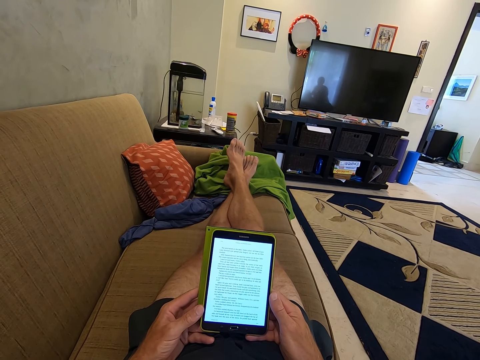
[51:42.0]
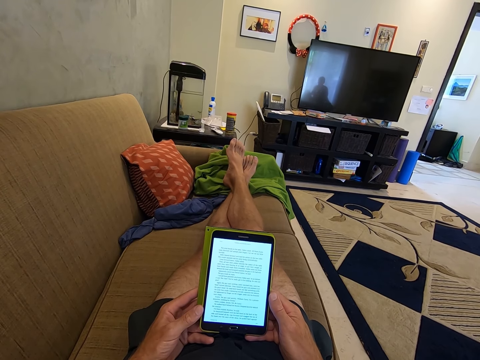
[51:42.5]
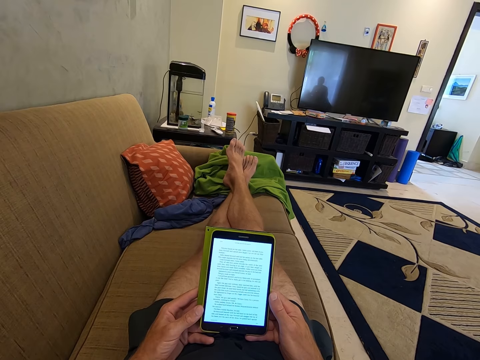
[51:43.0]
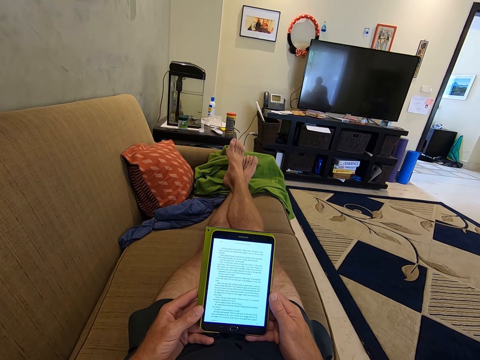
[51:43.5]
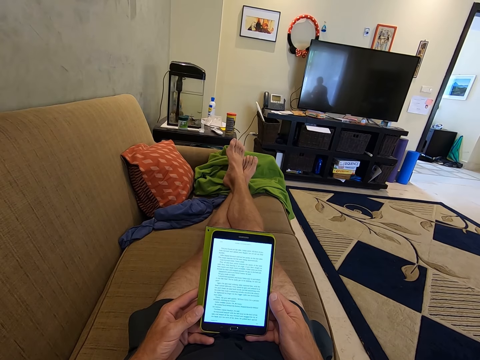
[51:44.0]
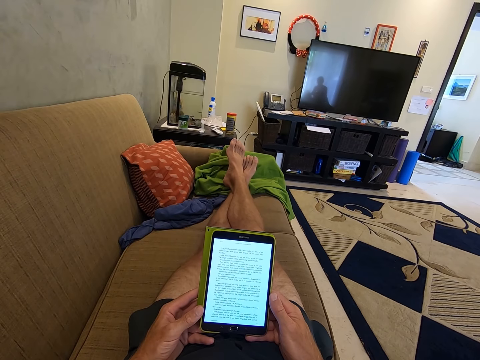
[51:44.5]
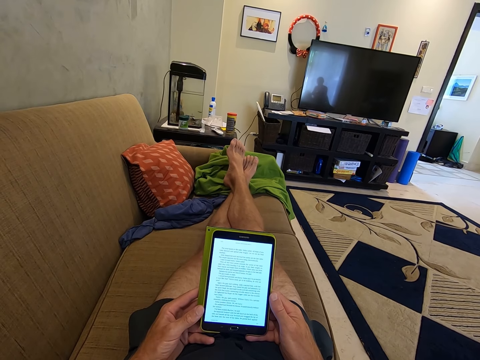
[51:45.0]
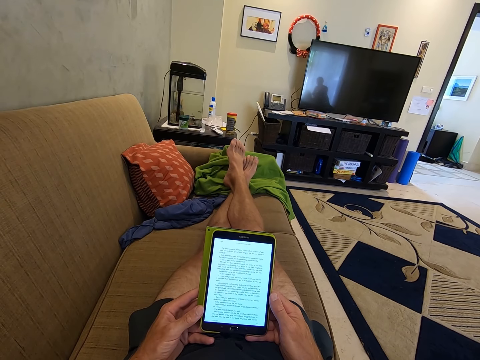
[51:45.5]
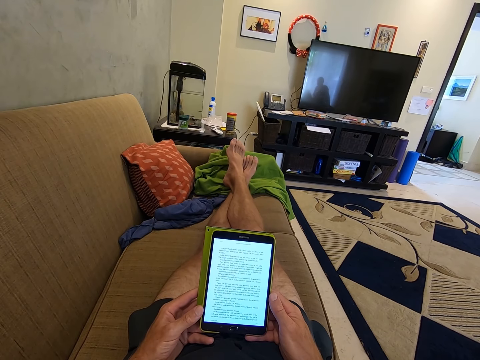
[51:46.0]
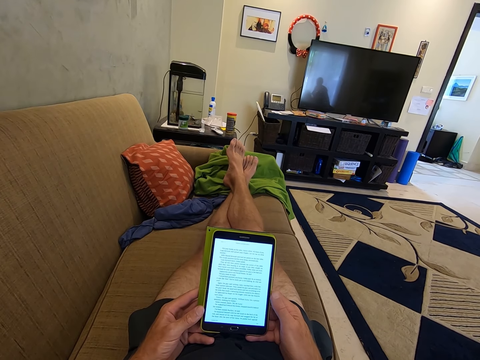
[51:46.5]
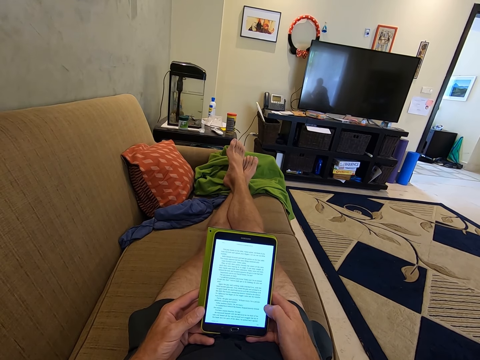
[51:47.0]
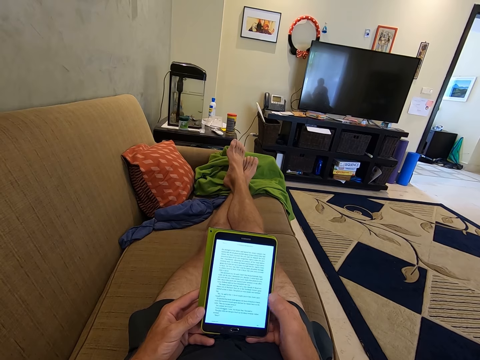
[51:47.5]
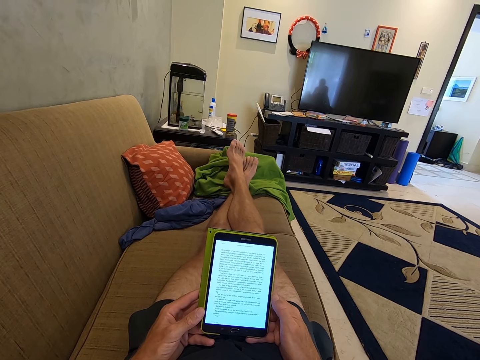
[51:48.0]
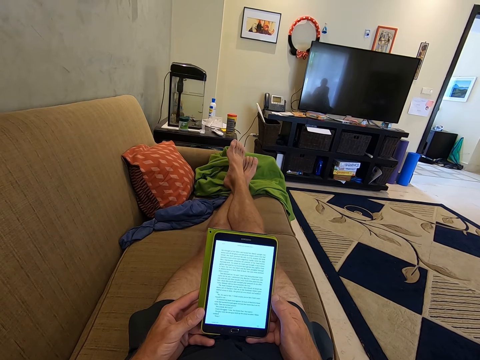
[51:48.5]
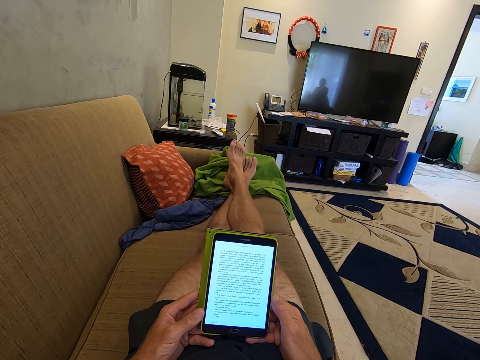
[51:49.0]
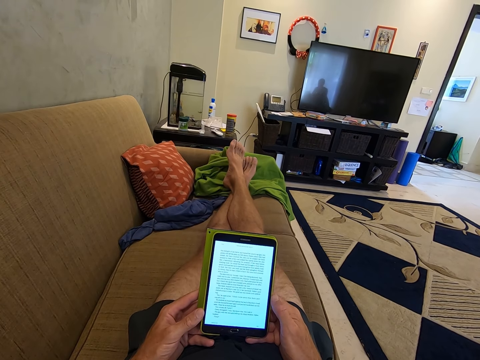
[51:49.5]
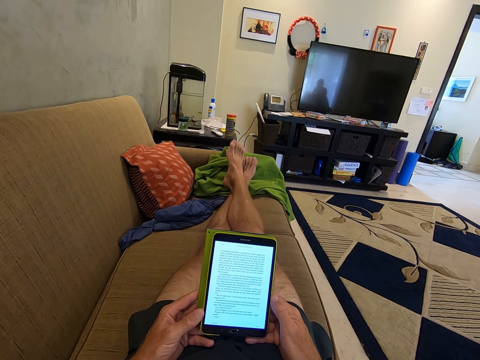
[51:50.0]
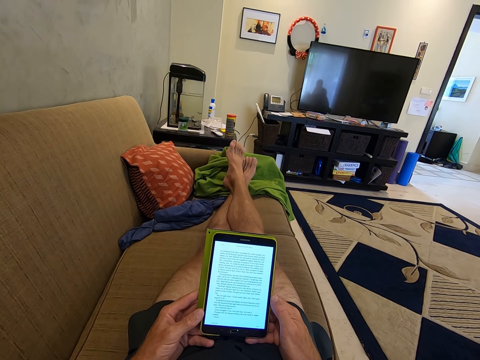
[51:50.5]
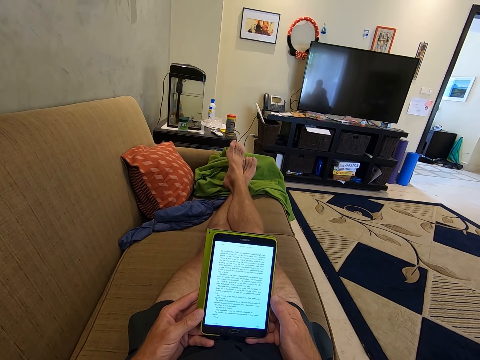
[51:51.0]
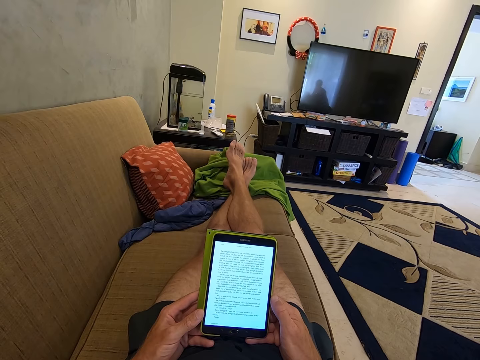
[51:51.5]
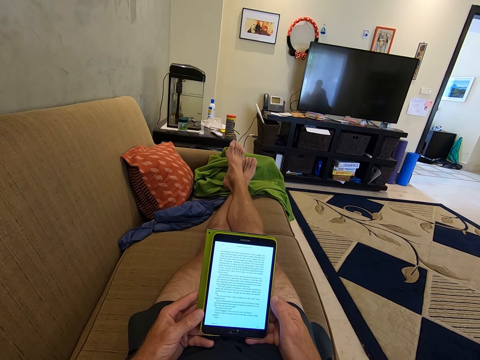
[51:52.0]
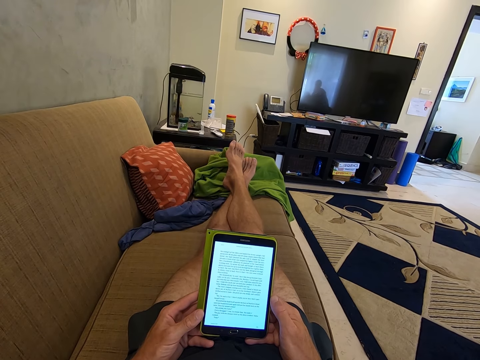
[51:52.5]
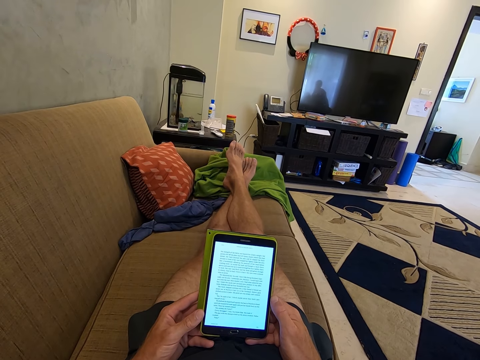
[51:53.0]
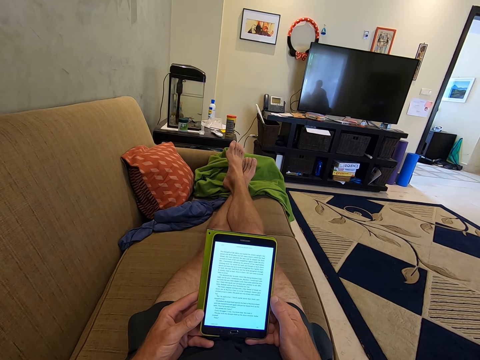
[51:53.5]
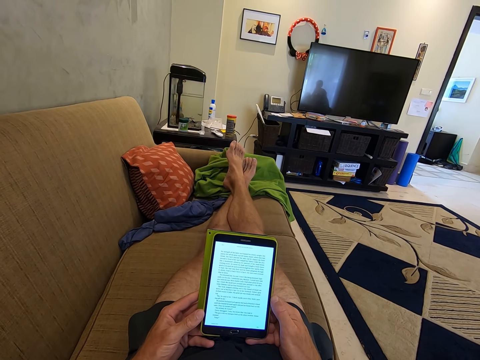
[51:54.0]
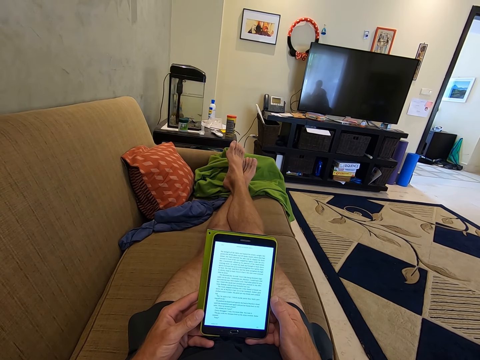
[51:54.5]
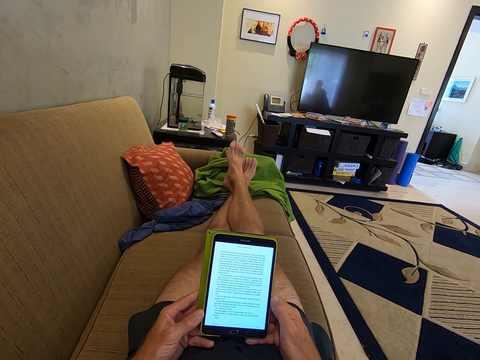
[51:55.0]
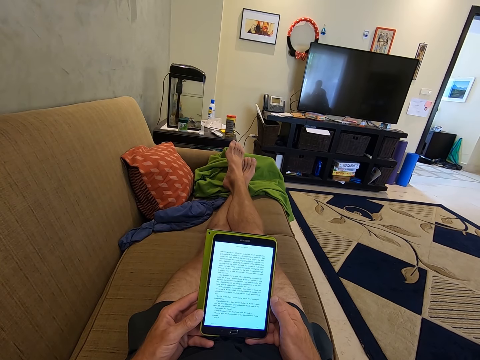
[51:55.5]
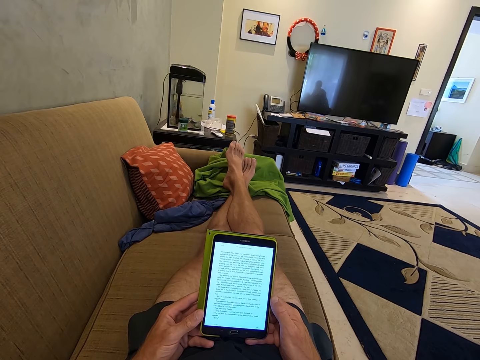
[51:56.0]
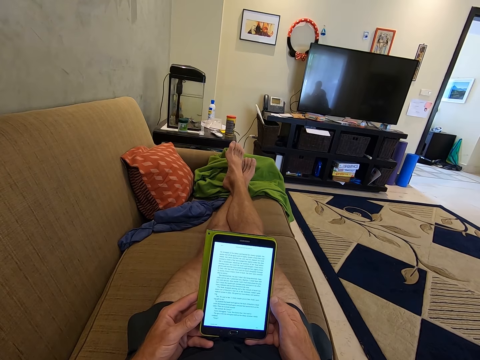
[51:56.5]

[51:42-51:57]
The camera wearer reads from a tablet. They swipe the tablet screen.

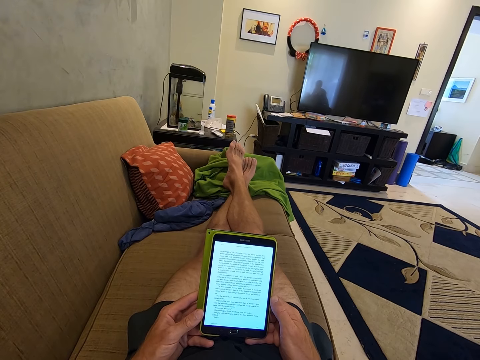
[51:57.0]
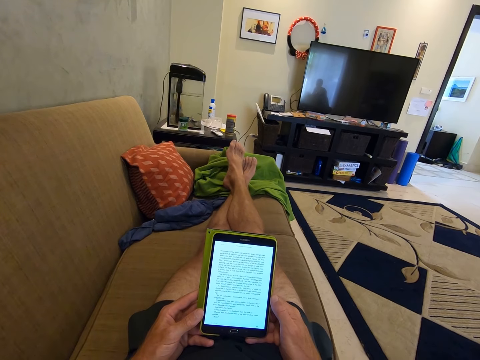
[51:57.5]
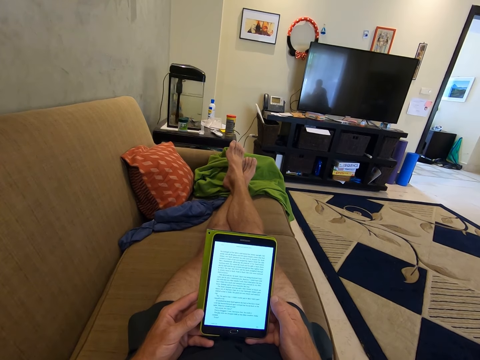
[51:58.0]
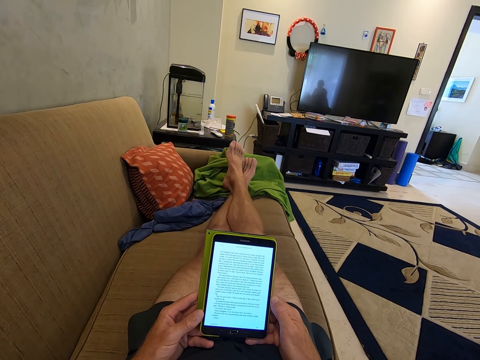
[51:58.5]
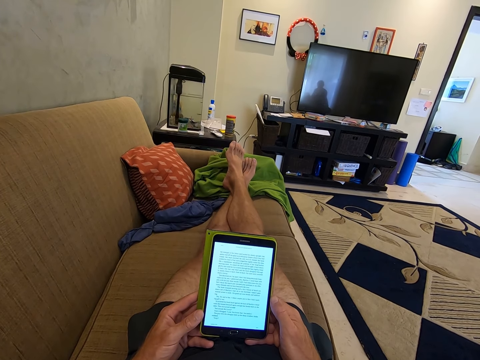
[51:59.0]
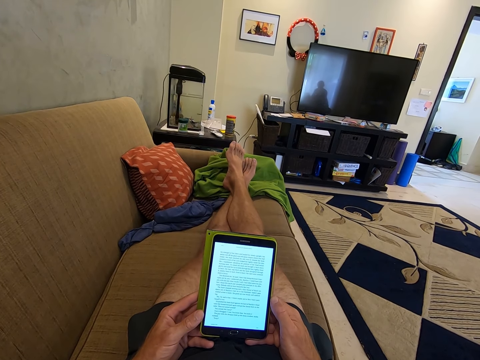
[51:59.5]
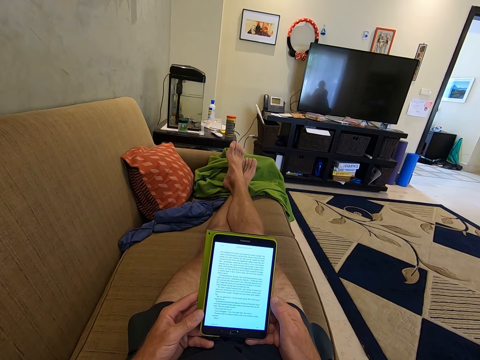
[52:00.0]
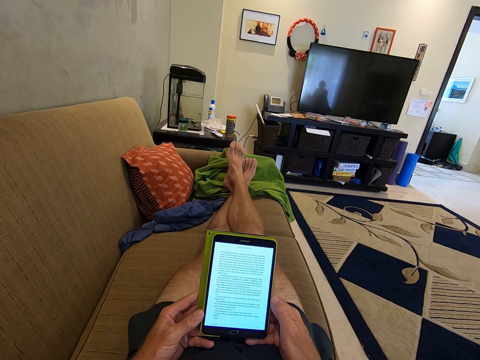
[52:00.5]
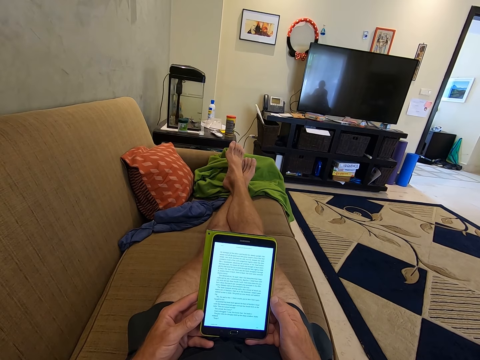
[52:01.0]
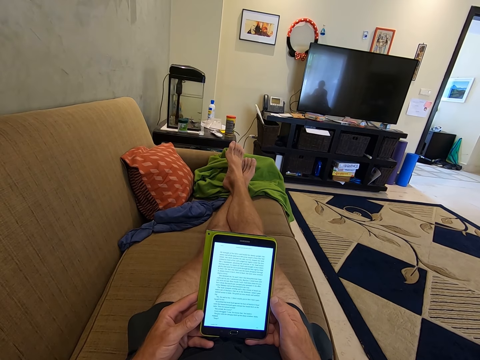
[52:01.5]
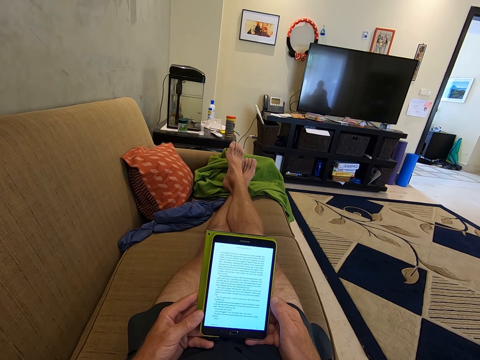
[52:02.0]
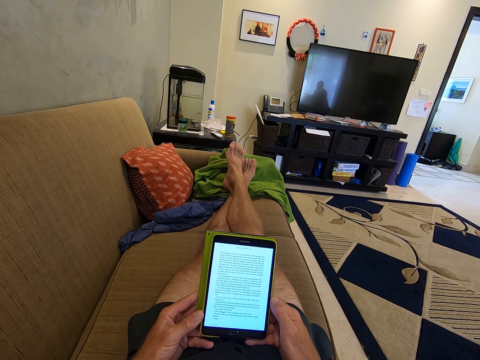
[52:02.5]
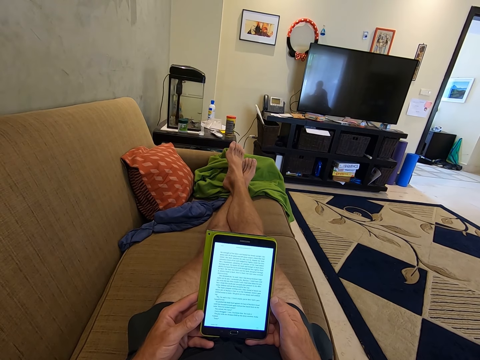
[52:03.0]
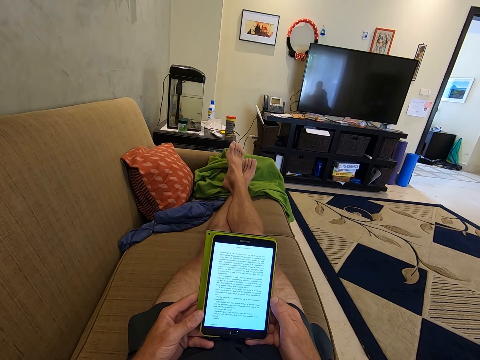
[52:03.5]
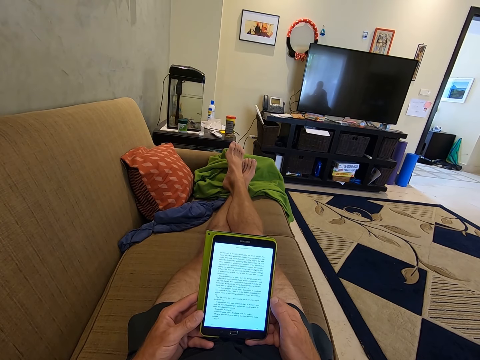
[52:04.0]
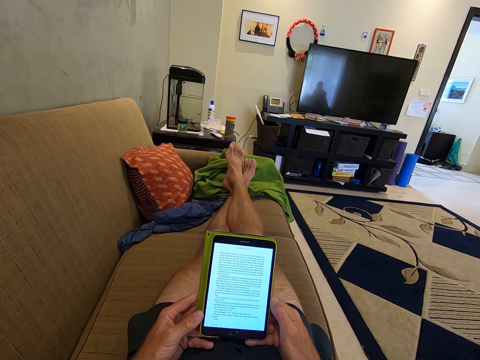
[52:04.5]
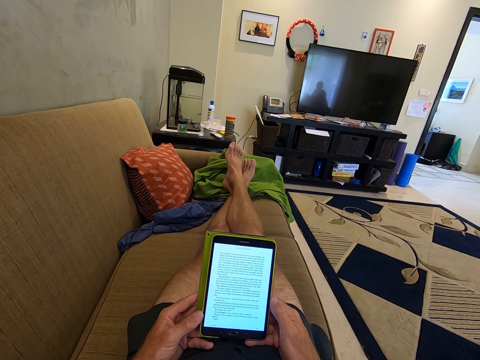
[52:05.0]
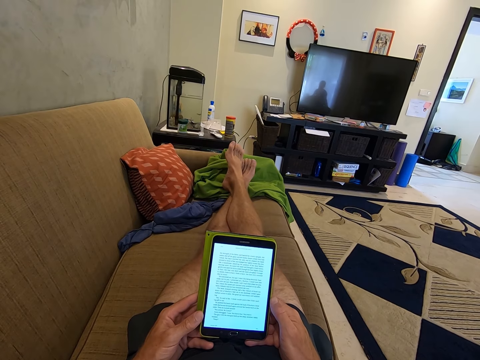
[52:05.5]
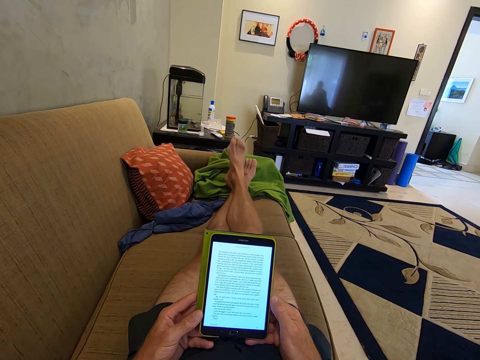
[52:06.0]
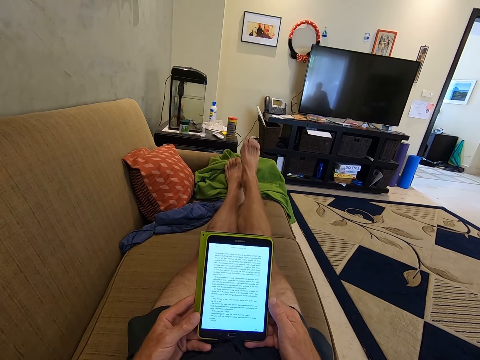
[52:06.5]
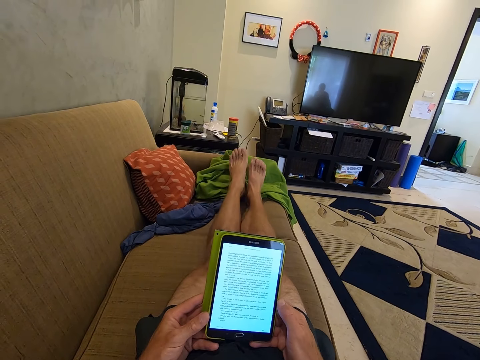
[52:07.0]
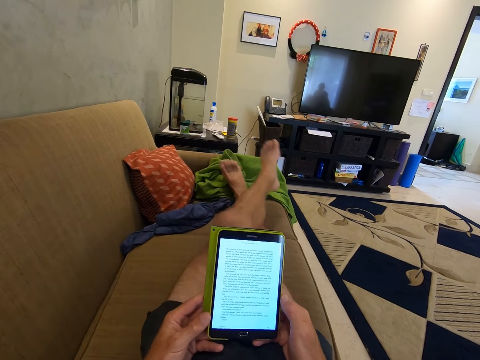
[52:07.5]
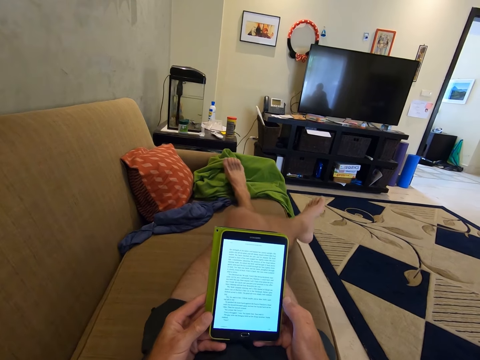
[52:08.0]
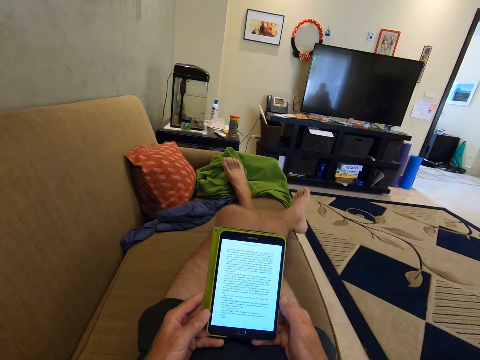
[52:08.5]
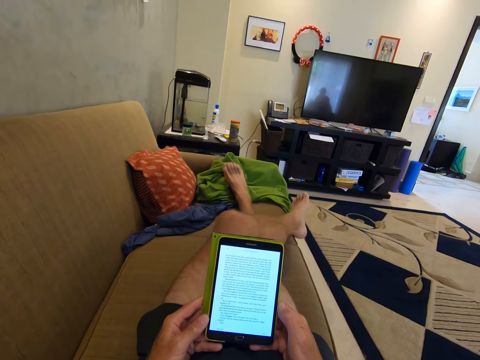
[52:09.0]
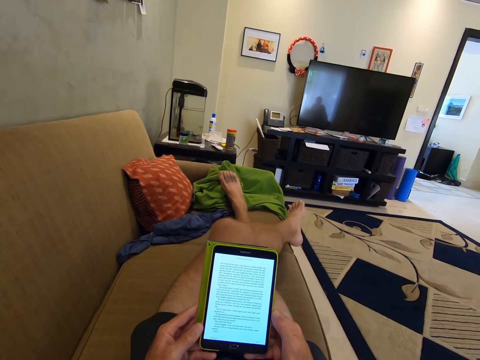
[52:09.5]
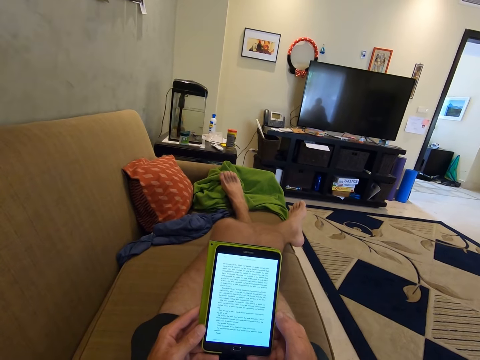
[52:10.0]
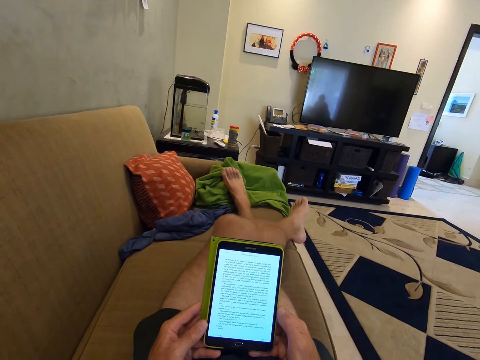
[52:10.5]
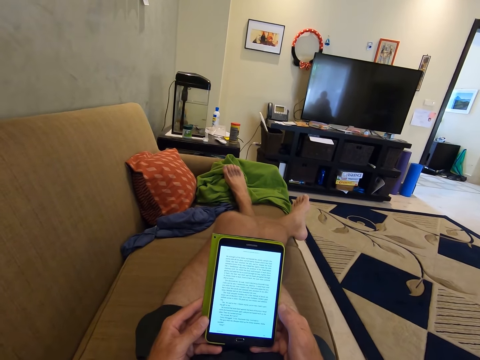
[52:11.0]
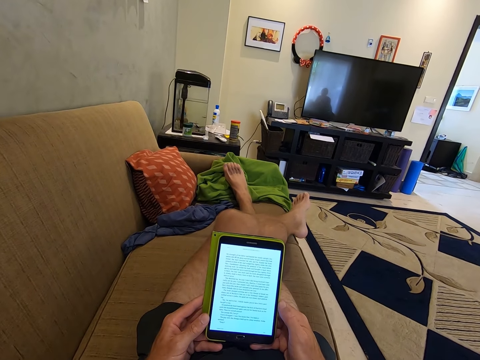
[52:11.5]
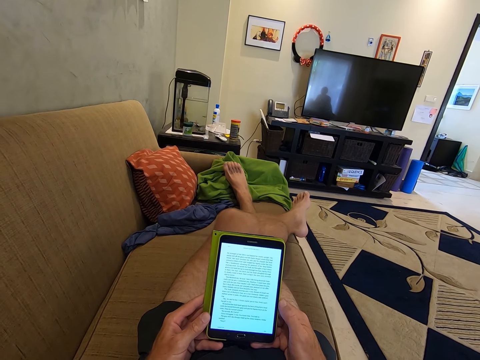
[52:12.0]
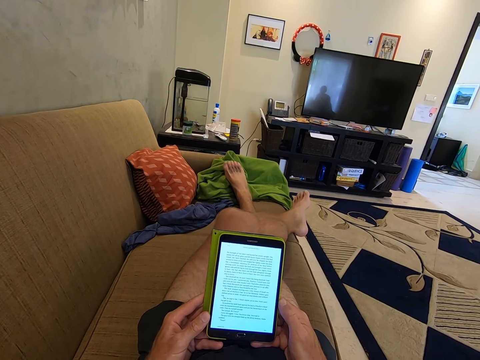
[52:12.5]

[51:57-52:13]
A woman converses with a child. The camera wearer uncrosses his legs. He crosses his legs. He reads from a tablet.
